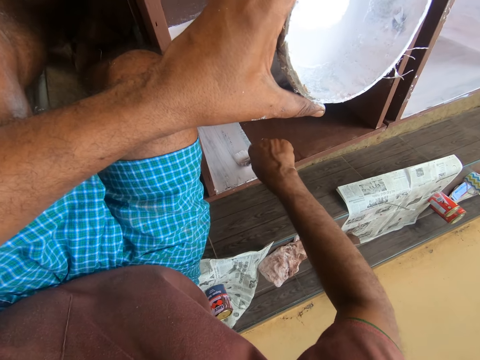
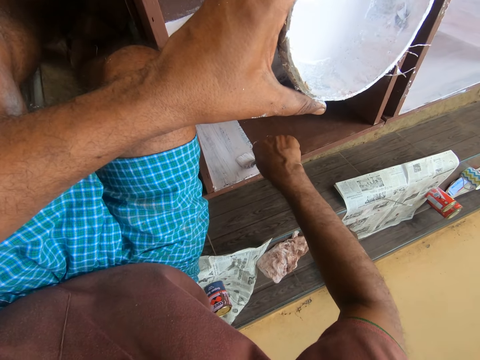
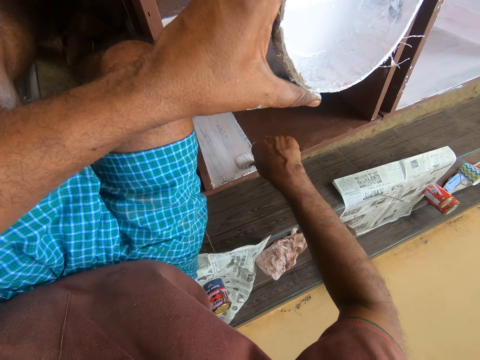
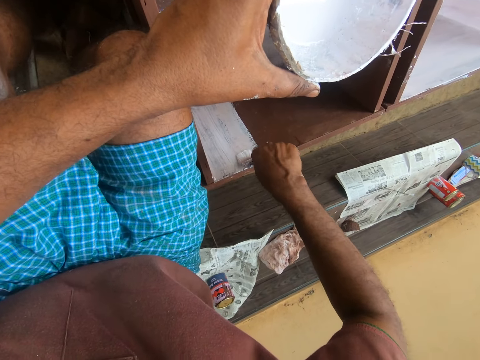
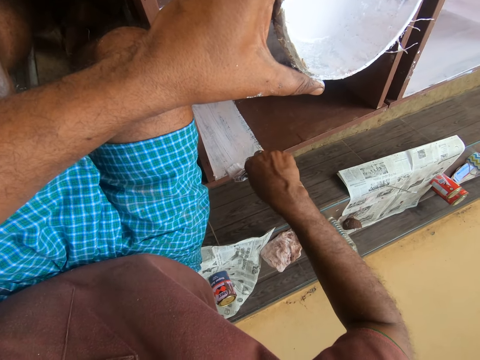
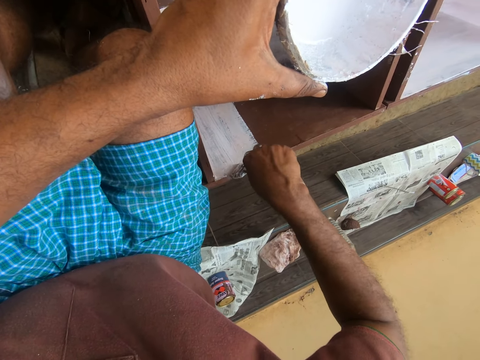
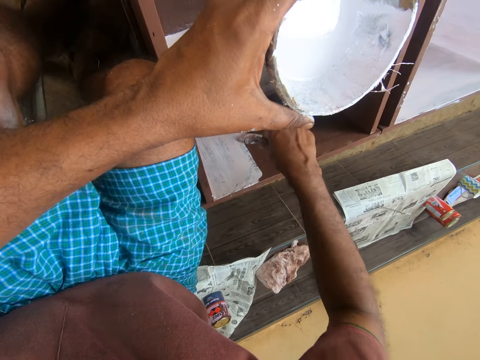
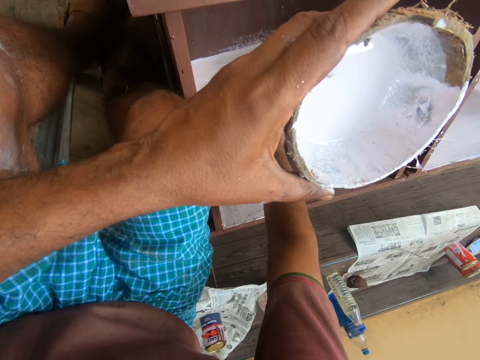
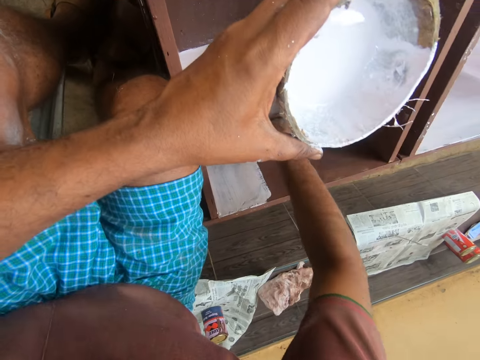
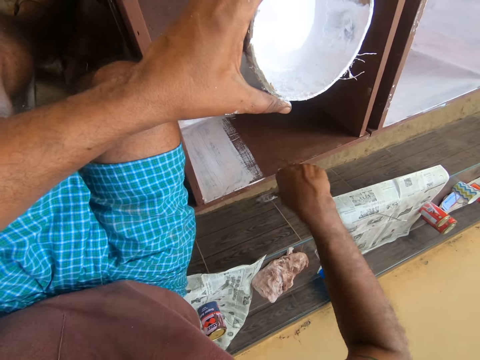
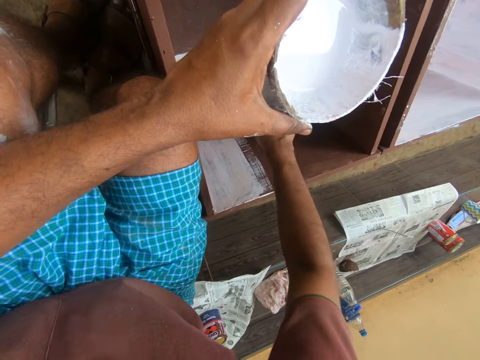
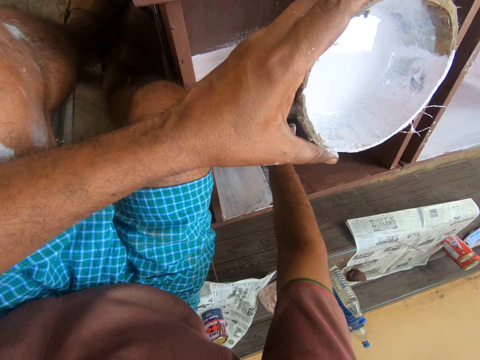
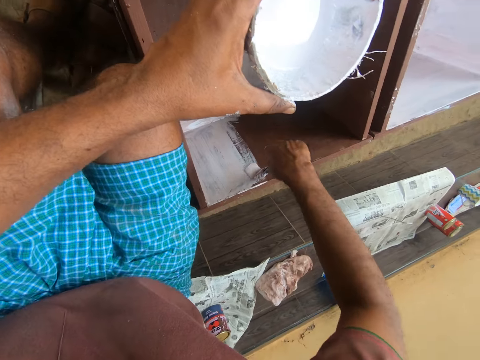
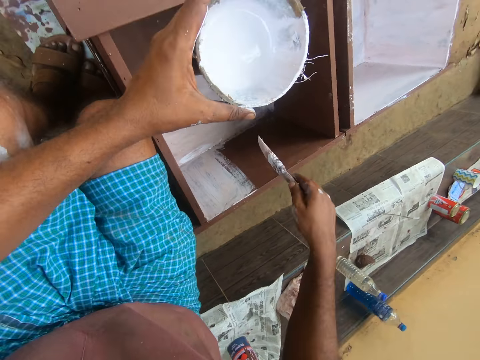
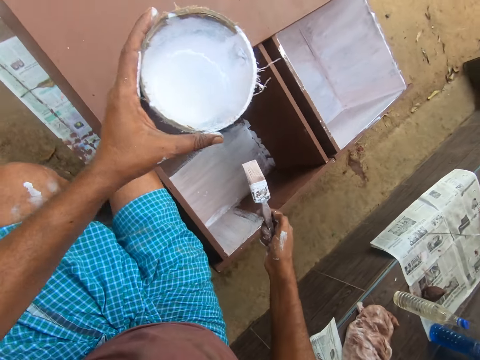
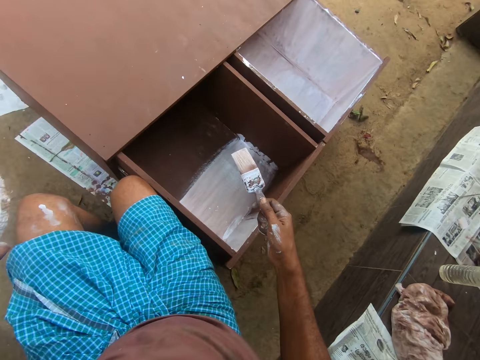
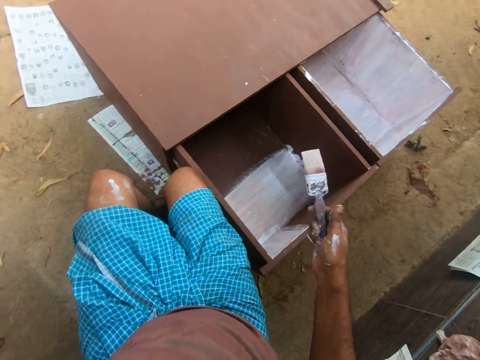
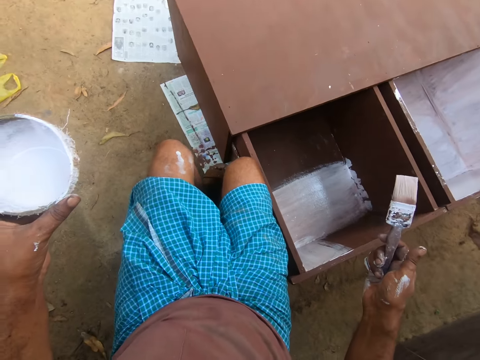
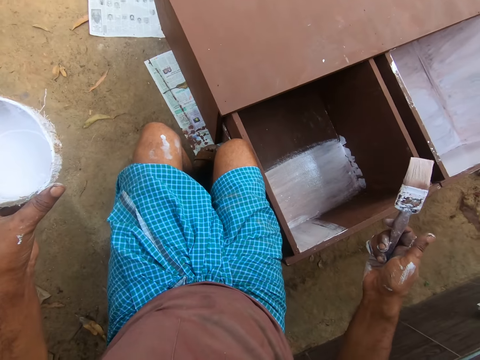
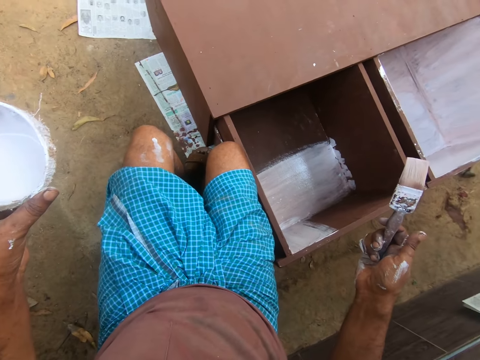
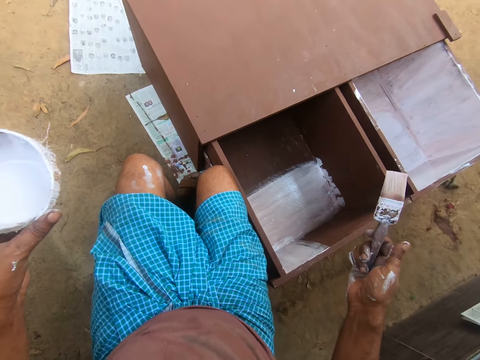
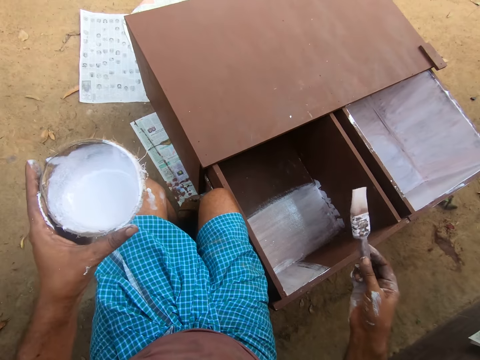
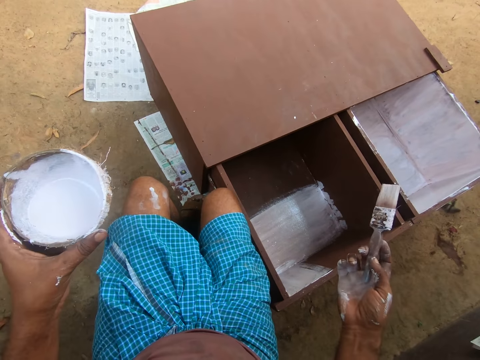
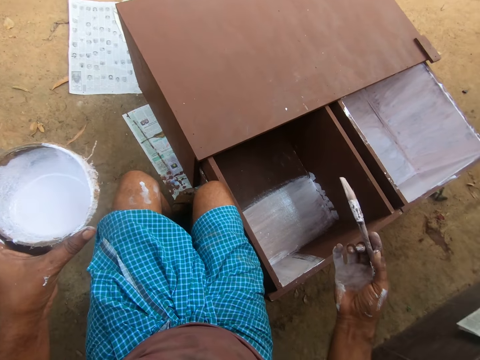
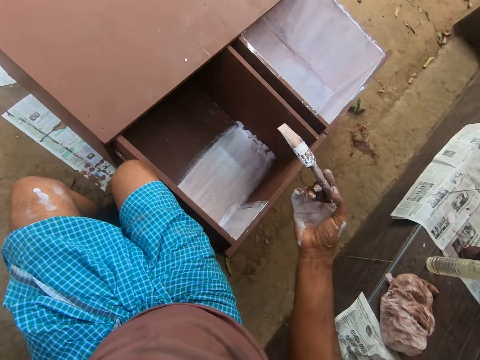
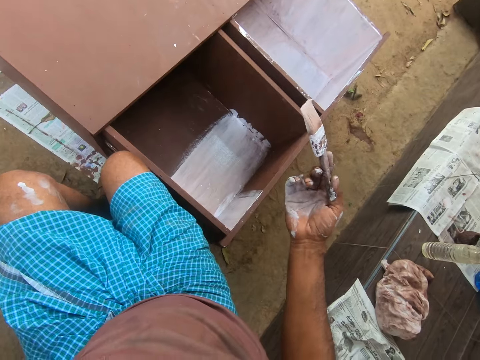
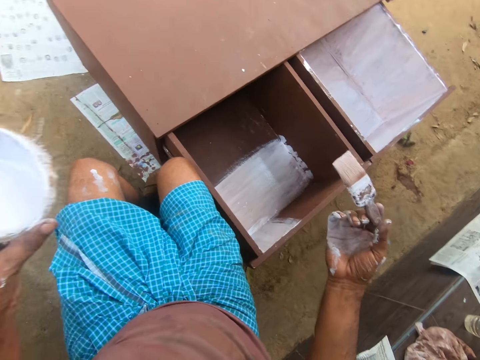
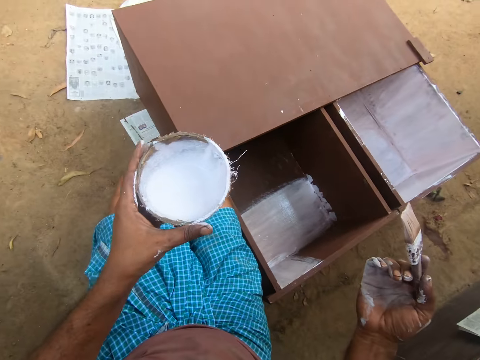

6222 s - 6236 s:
The camera wearer paints a cabinet using a brush repeatedly. He adjusts the brush in his right hand.

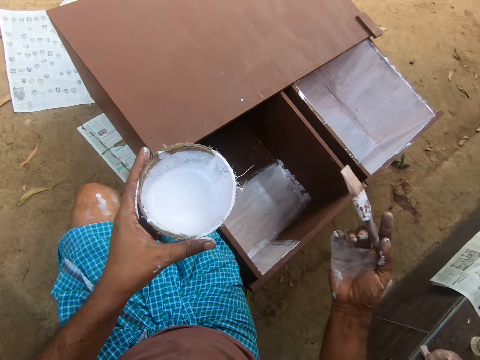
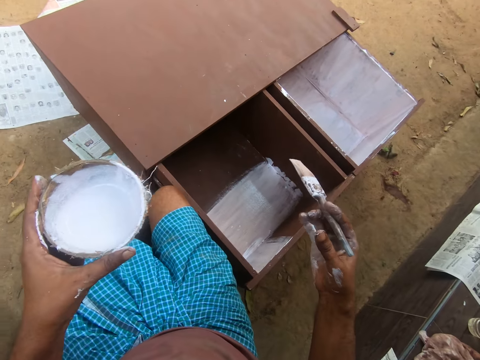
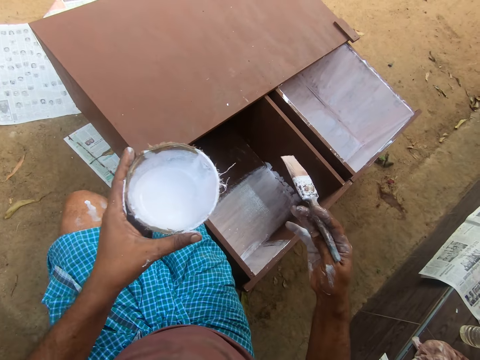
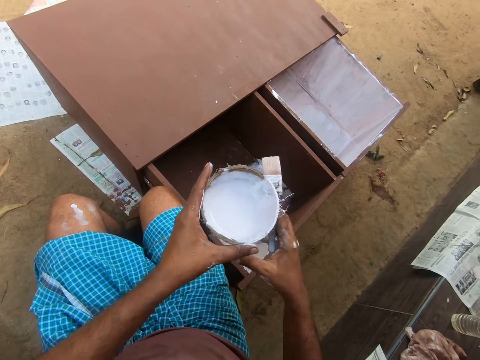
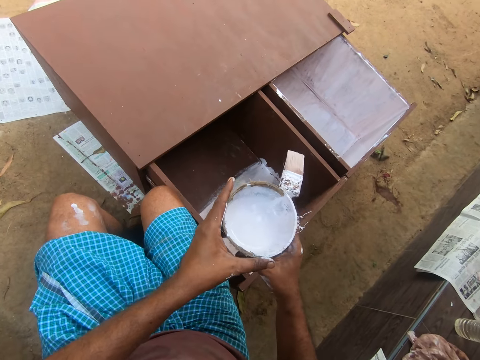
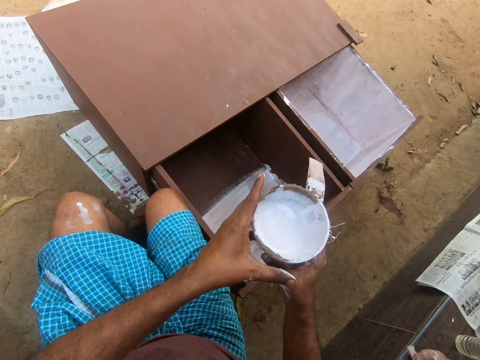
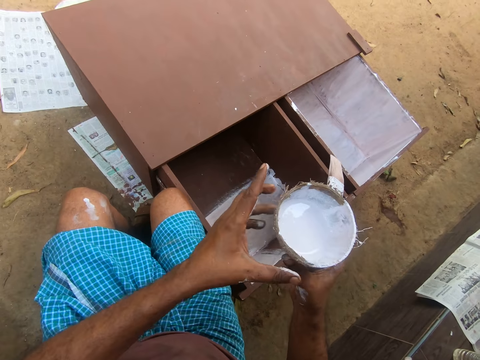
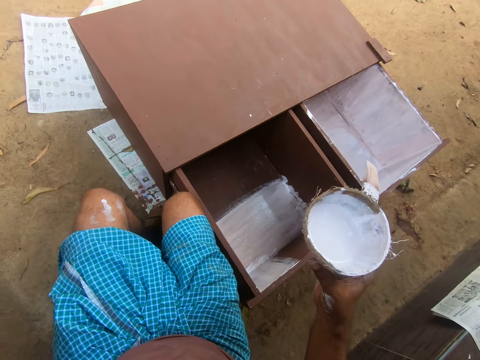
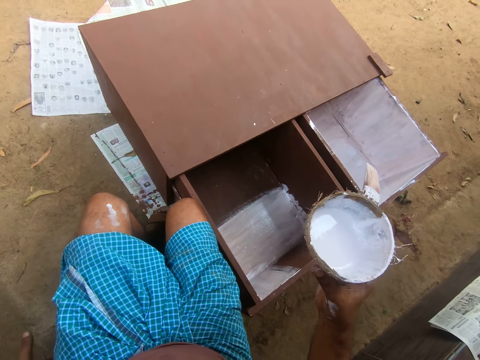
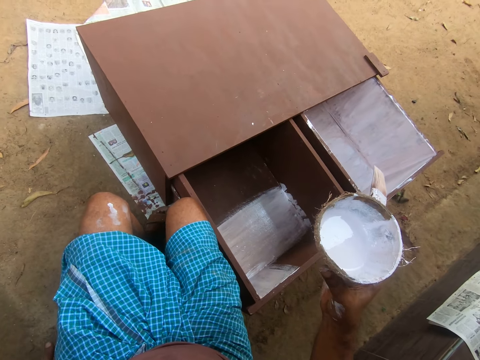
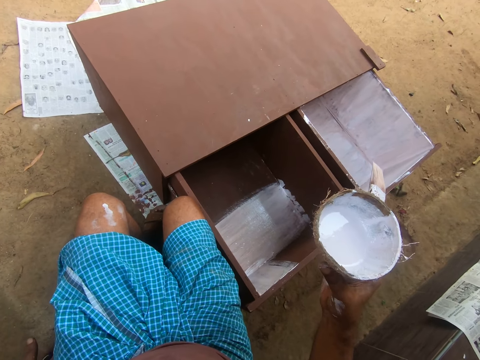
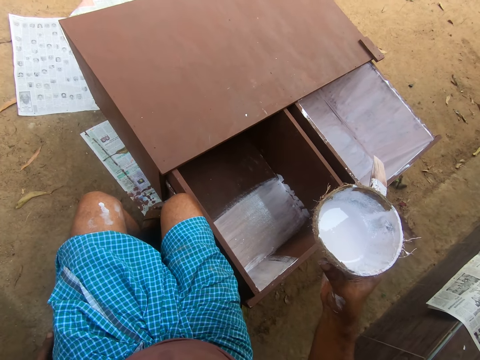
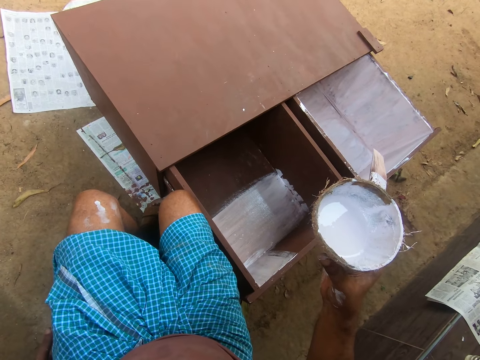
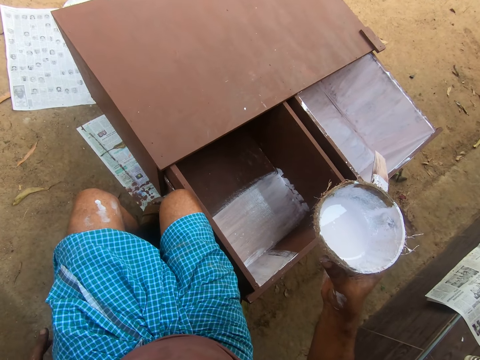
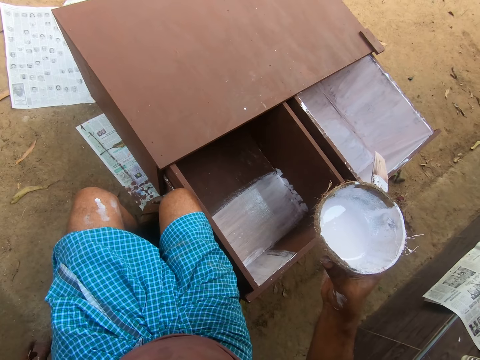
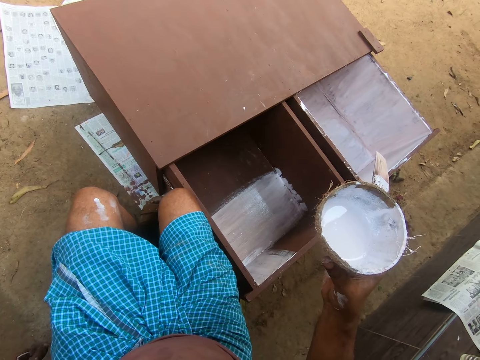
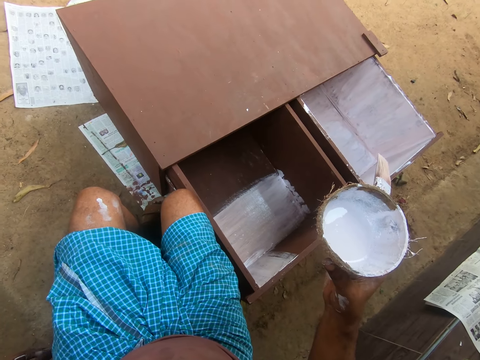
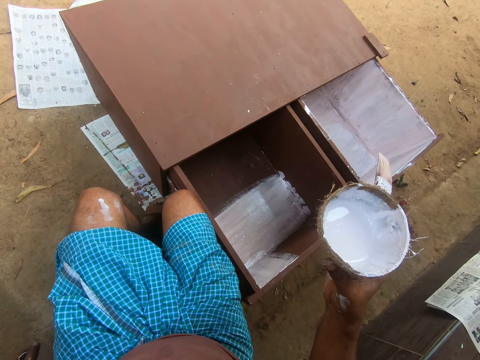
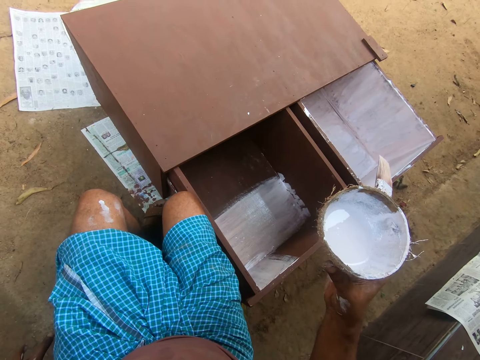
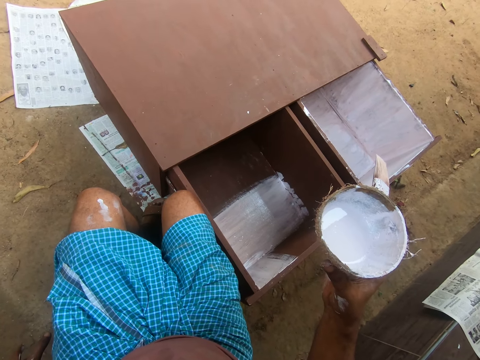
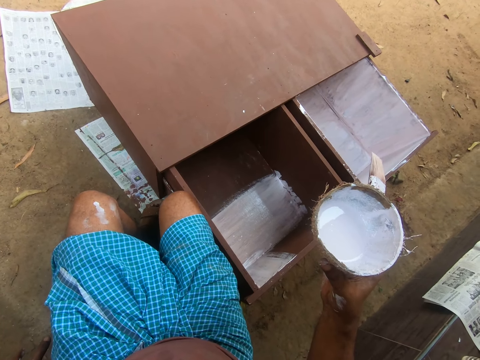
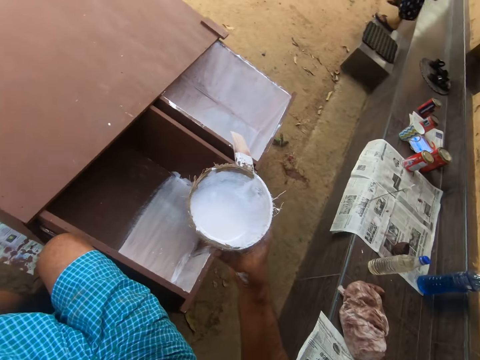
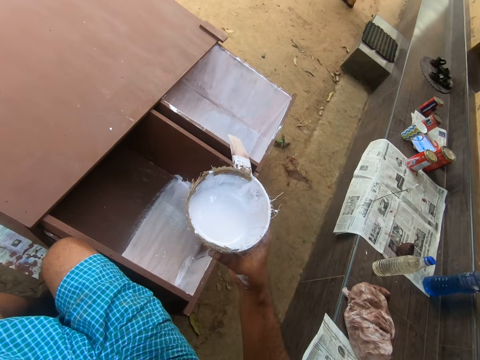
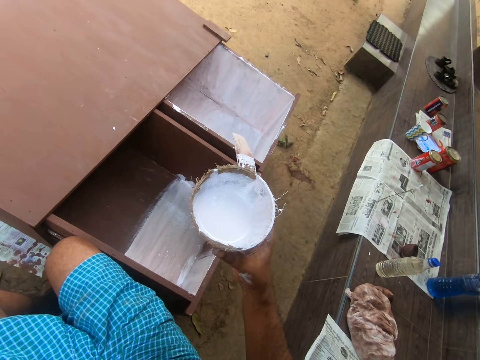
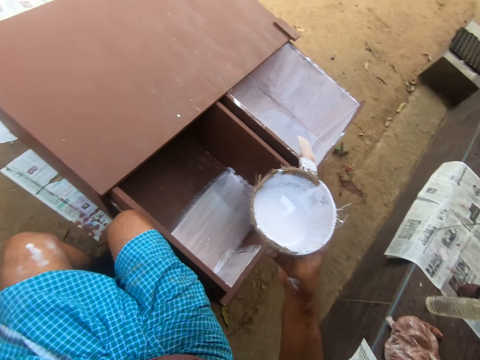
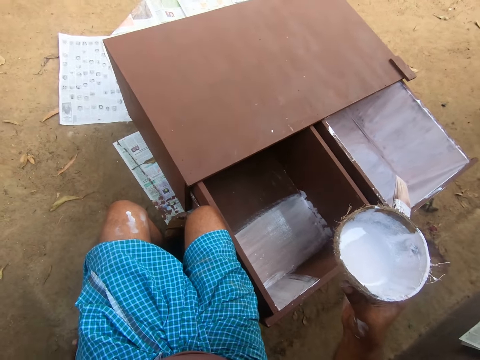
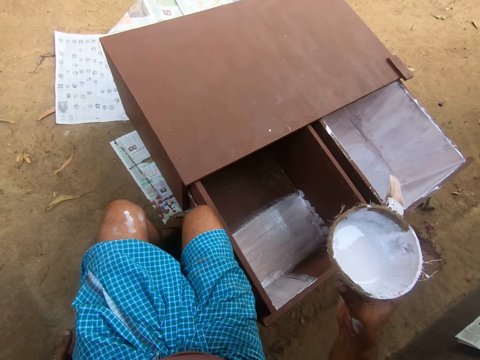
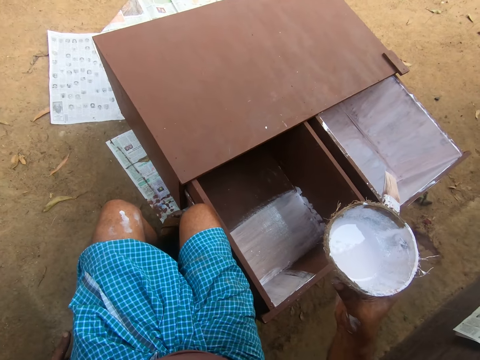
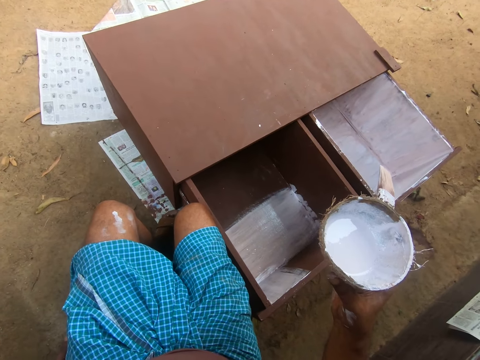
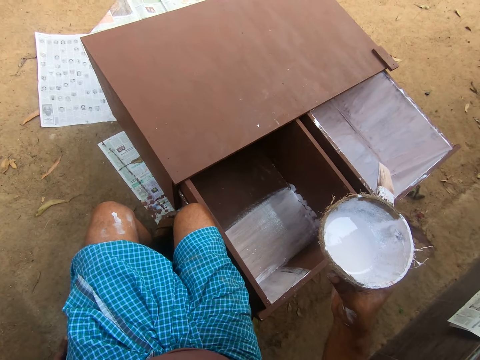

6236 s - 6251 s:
The camera wearer passes the paint container to his right hand. He holds the paint. He rubs his left hand on a chair.
